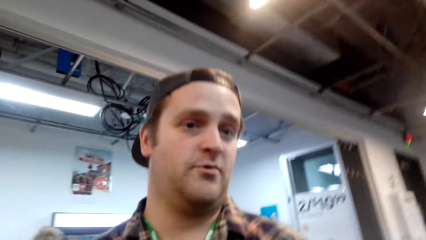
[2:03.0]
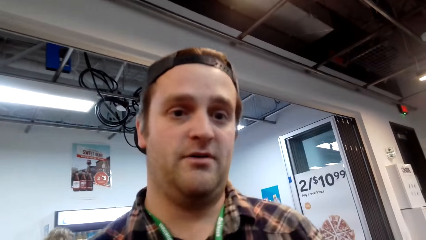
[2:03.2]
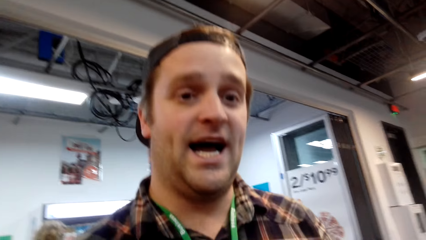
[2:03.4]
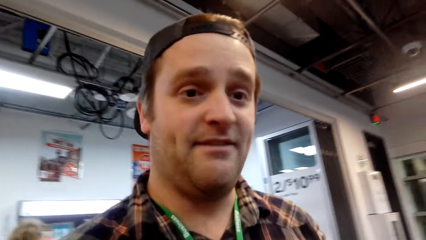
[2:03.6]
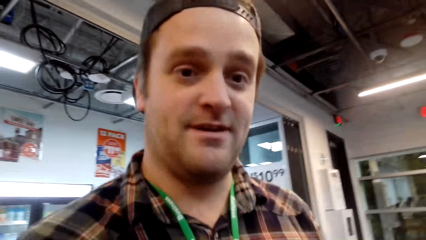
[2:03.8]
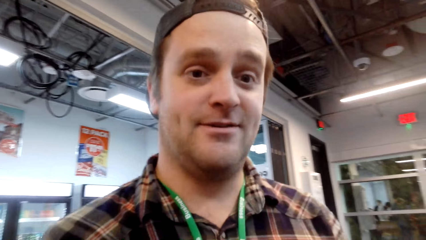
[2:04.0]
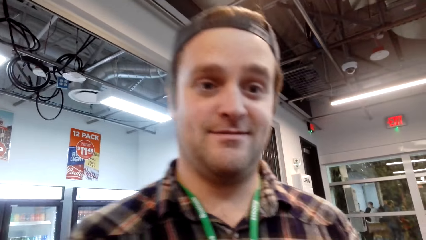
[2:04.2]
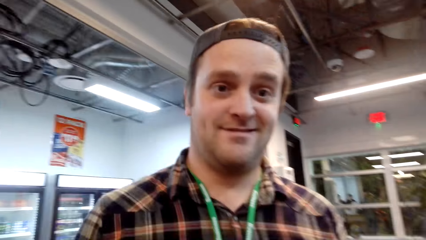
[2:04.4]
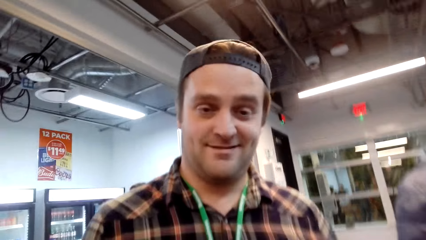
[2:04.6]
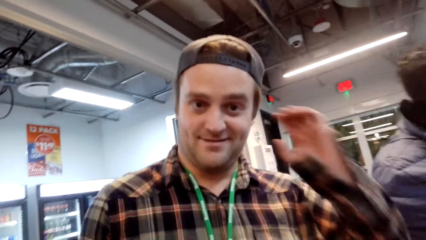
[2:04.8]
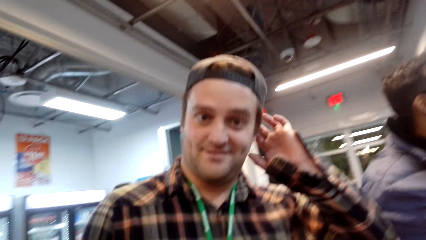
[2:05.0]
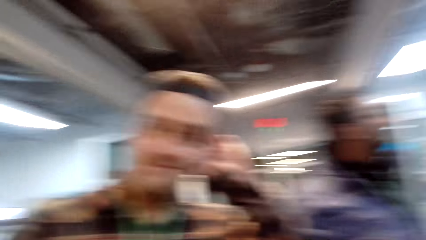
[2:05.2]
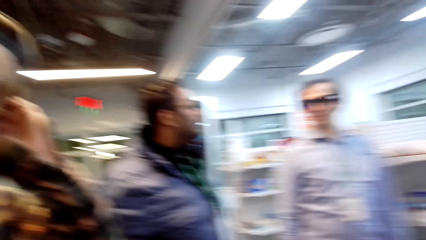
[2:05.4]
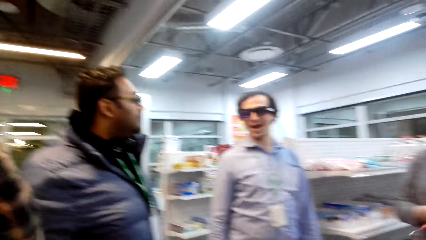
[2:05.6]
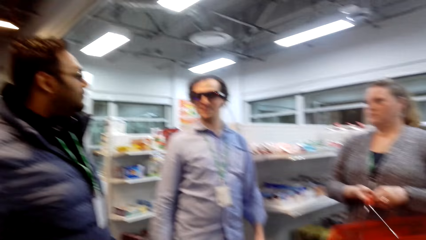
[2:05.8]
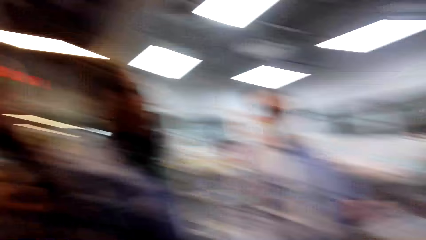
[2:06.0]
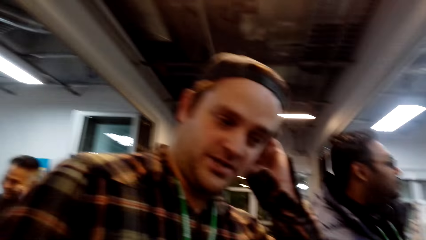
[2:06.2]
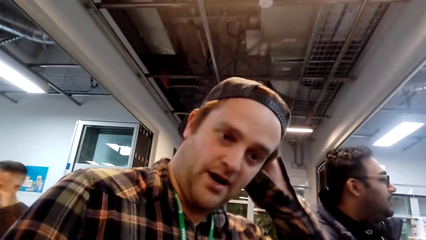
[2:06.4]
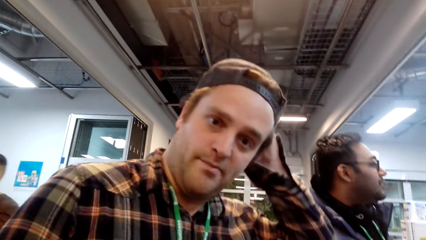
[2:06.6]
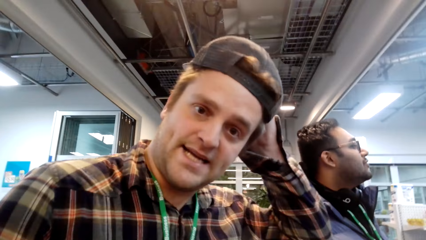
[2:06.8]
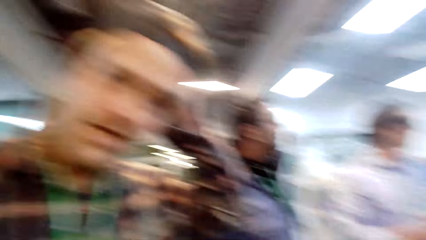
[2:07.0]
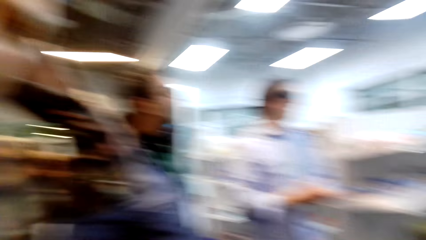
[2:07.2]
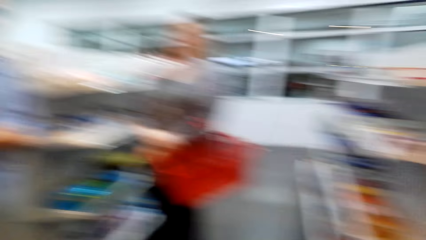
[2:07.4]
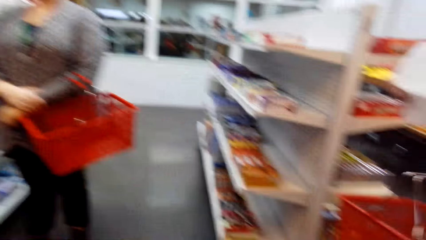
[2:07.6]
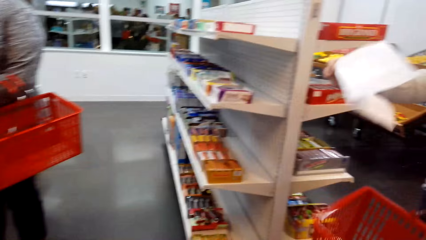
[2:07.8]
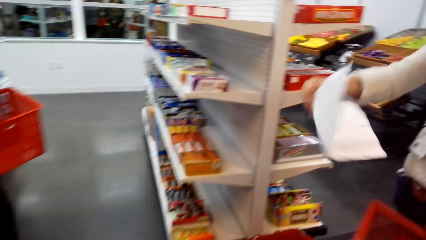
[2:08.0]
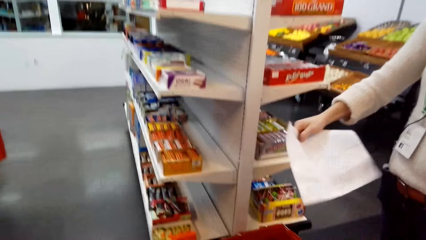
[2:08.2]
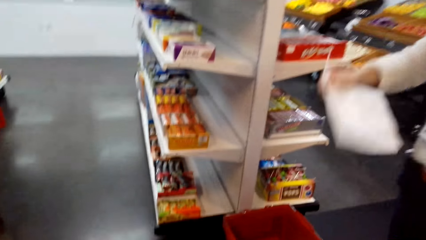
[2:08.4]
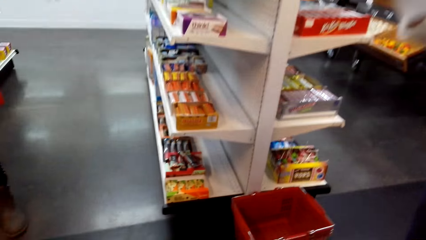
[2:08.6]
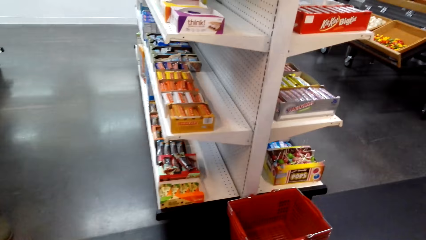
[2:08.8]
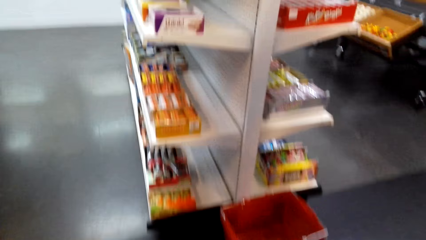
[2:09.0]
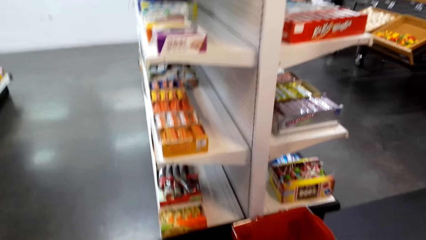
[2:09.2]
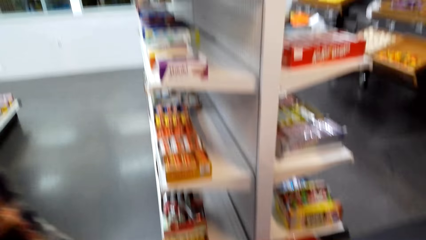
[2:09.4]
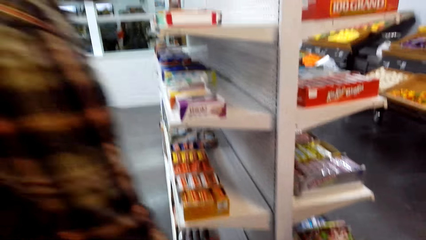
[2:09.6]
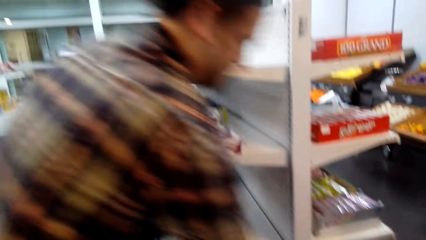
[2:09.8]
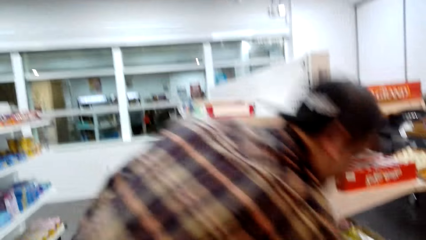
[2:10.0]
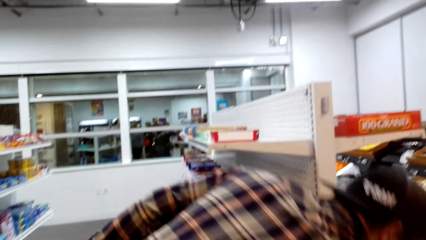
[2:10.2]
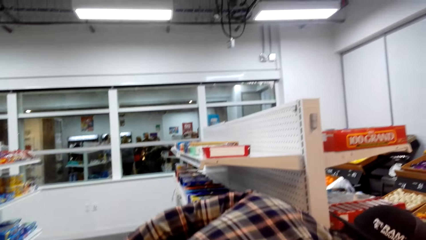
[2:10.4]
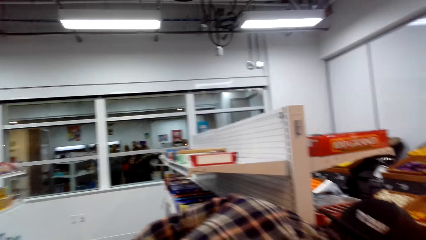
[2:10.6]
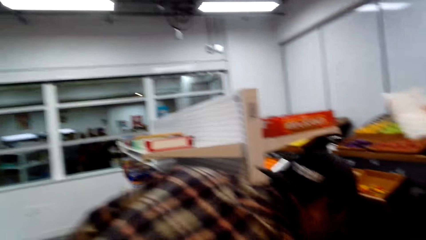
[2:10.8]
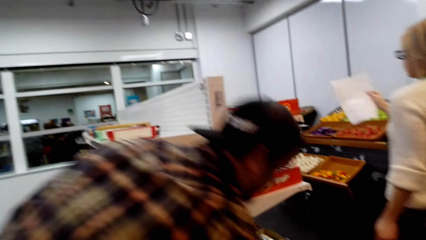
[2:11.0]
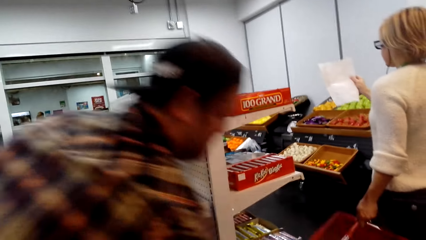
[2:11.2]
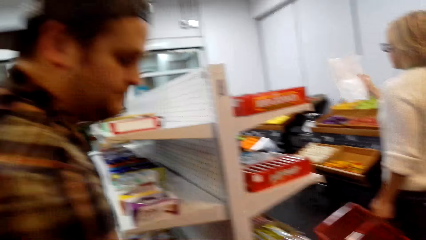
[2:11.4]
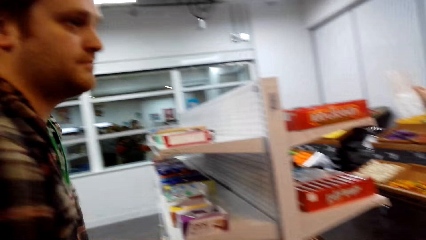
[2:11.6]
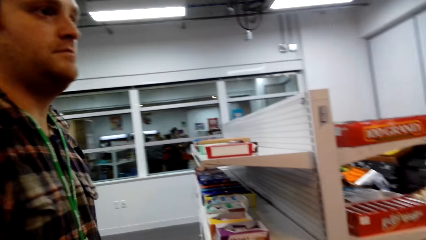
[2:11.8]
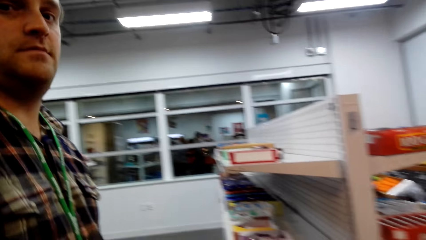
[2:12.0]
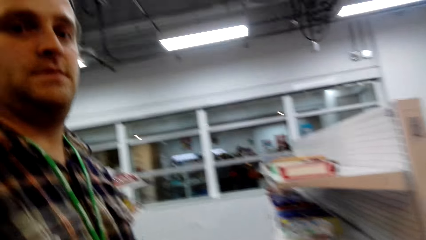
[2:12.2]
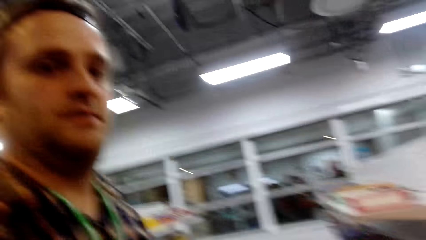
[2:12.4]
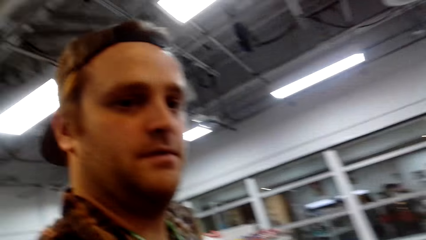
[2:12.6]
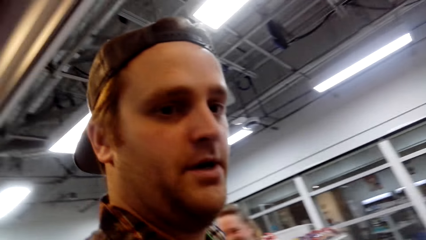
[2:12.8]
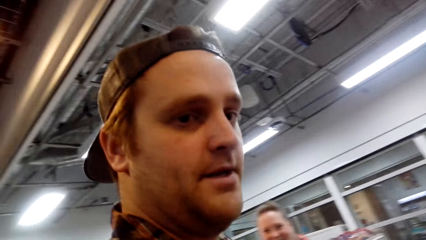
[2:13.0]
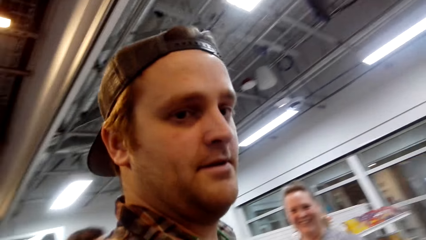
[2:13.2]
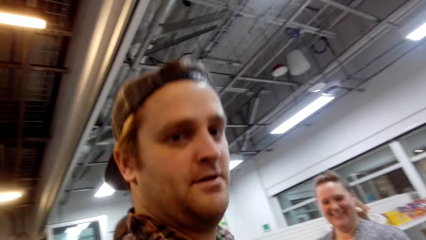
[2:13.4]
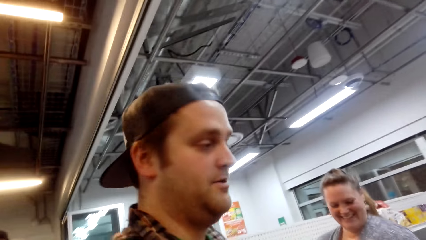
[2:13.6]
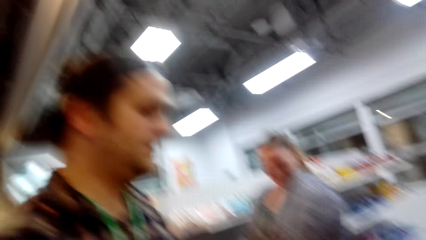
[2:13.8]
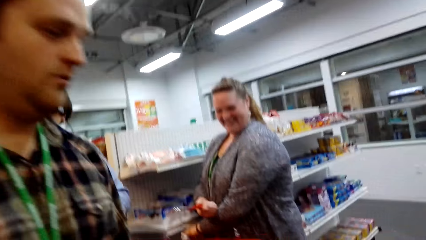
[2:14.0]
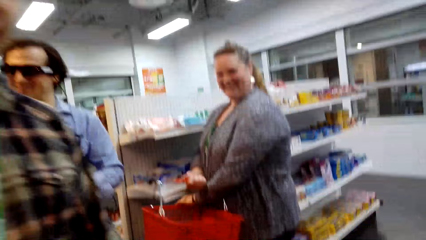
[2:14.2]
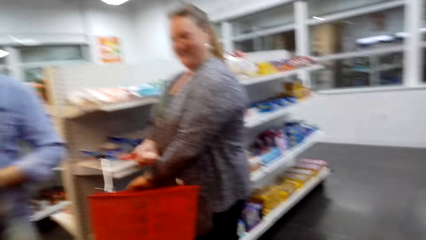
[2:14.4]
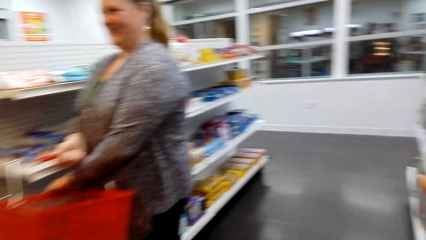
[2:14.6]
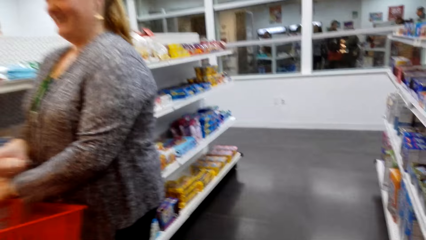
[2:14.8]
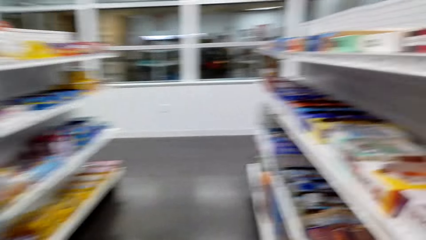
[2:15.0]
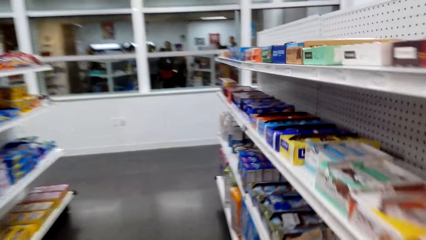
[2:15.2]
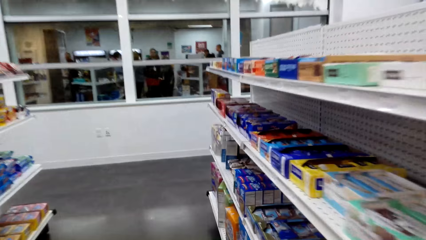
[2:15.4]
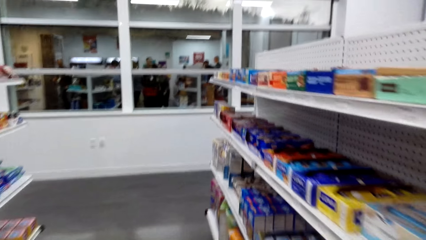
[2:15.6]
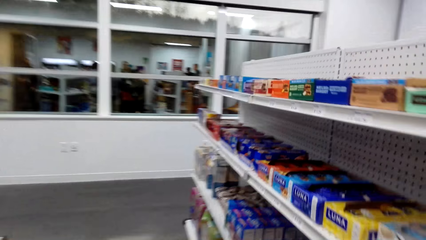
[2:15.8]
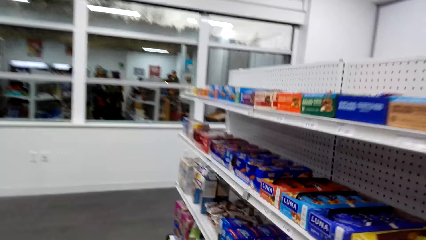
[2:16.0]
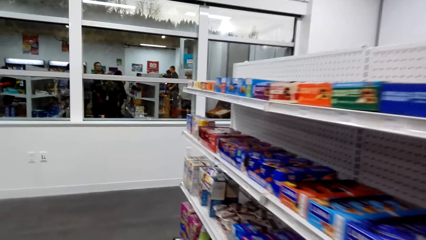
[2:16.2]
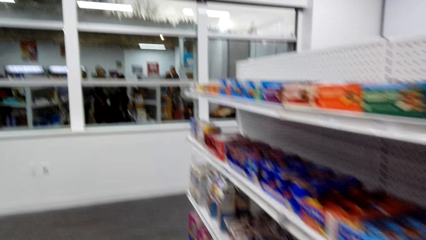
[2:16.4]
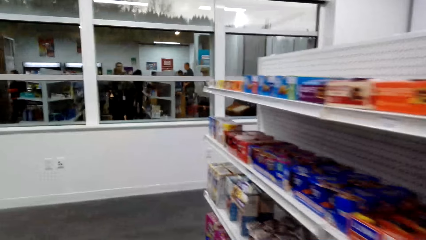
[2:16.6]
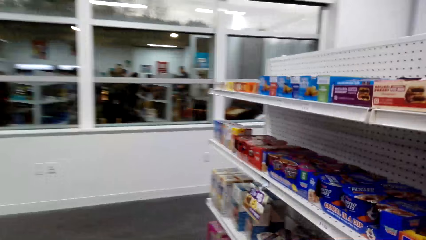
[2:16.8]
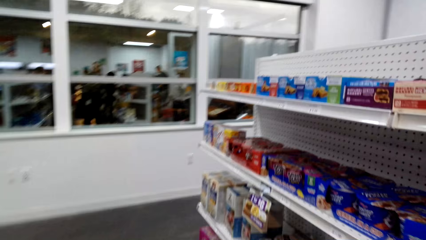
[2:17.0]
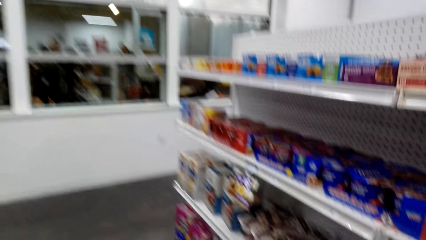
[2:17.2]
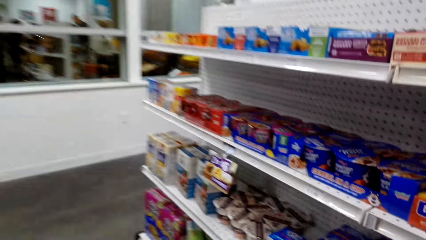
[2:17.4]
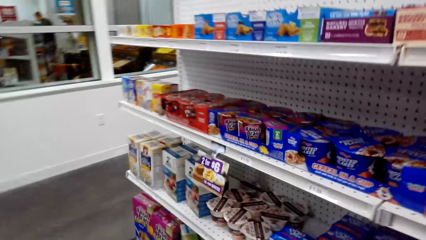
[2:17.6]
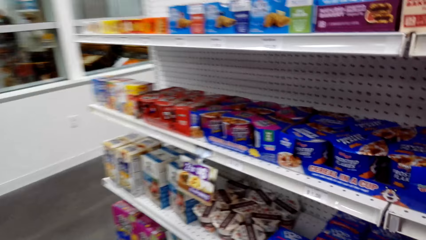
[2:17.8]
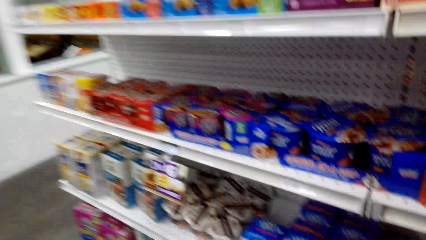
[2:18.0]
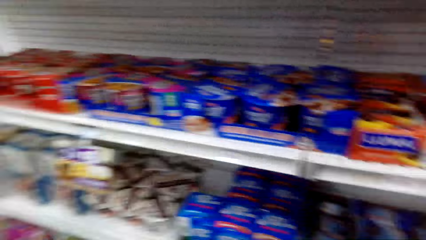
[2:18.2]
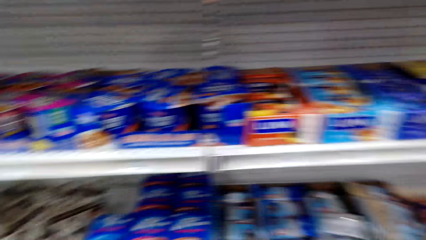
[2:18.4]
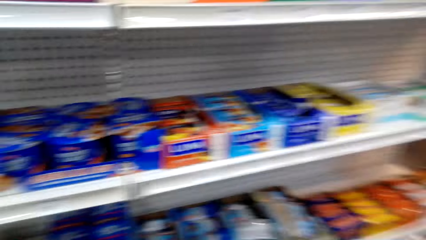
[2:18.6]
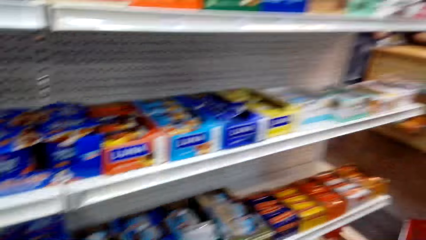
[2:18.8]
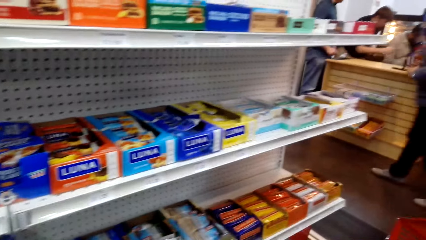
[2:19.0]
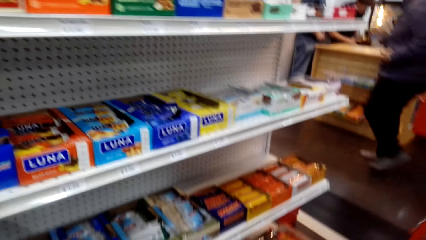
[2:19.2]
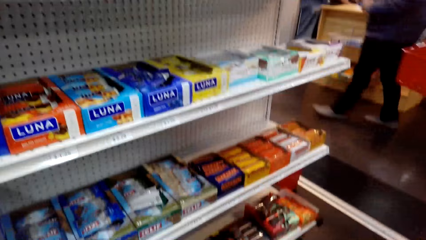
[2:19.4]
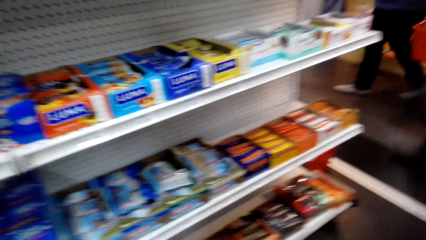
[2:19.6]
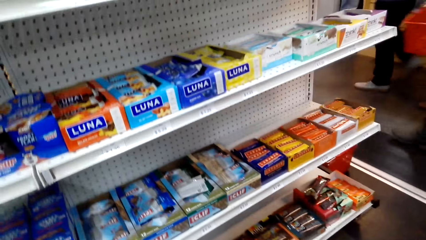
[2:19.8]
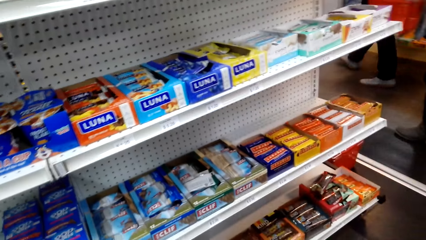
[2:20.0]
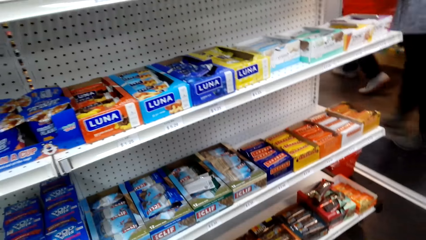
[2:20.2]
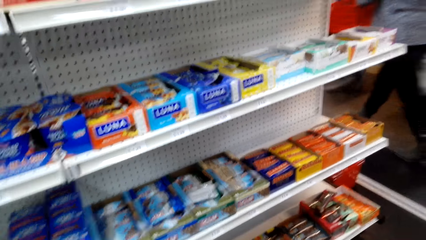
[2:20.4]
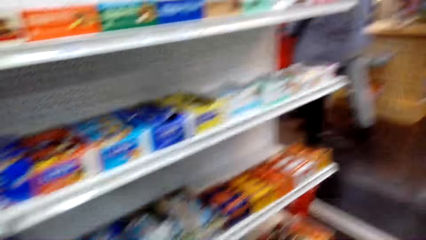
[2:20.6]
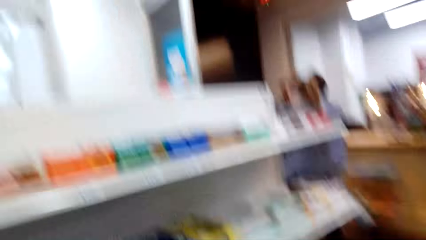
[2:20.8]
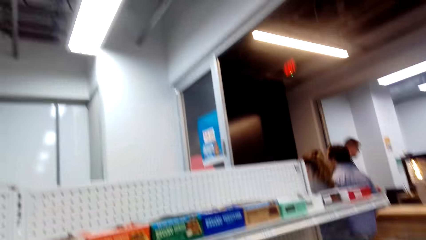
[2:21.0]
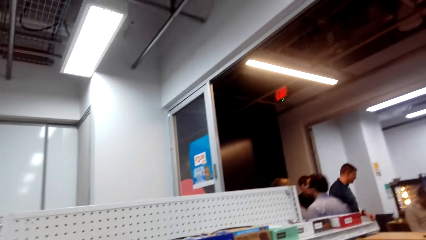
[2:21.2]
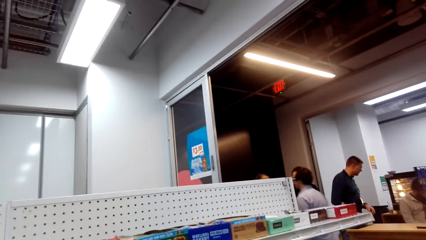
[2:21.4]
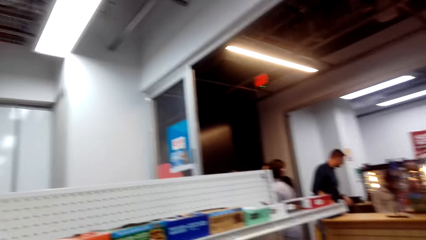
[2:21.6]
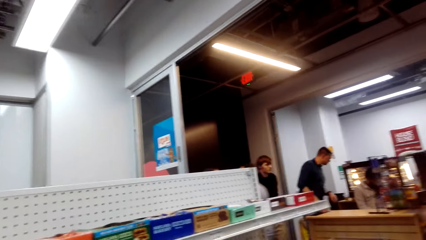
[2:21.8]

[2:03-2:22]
A man touches the hat. The camera wearer looks around the store. The man adjusts the cap and wears the hat. The man picks up the shopping basket from the floor. The camera wearer walks in the store. They look at the foodstuff on the shelf.
